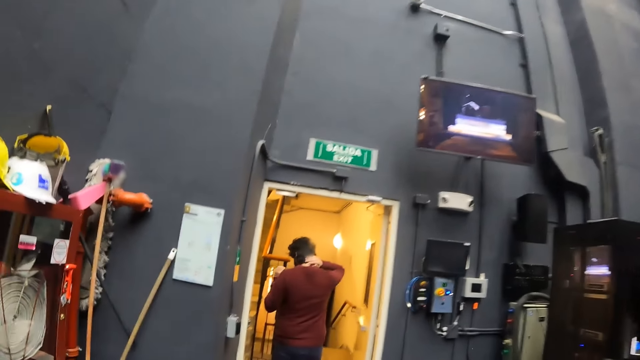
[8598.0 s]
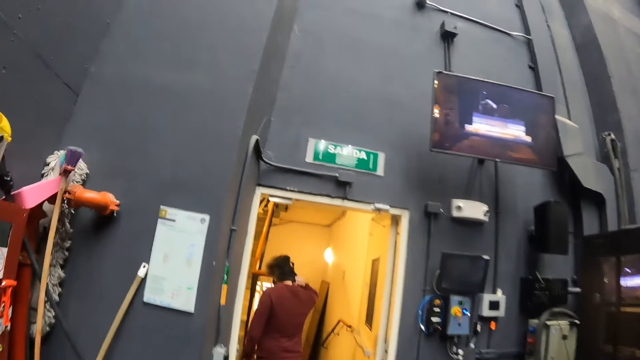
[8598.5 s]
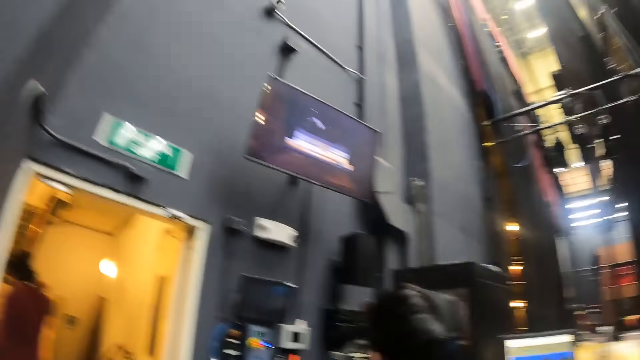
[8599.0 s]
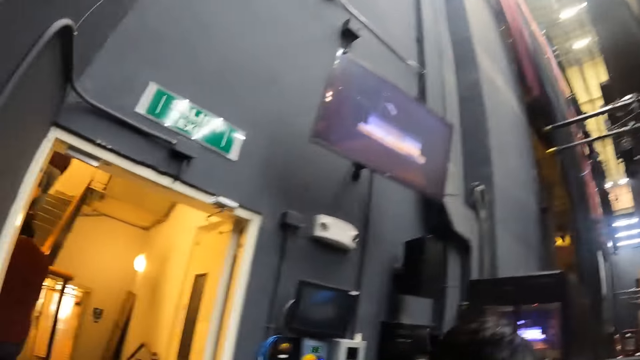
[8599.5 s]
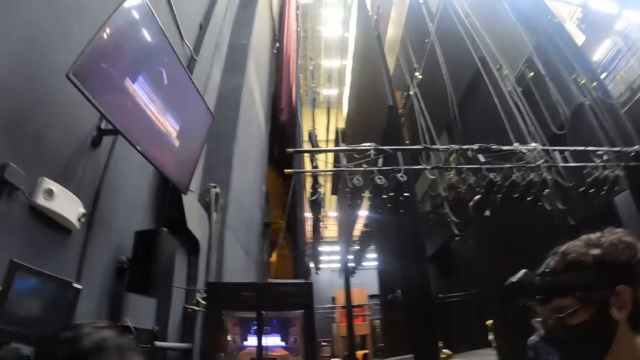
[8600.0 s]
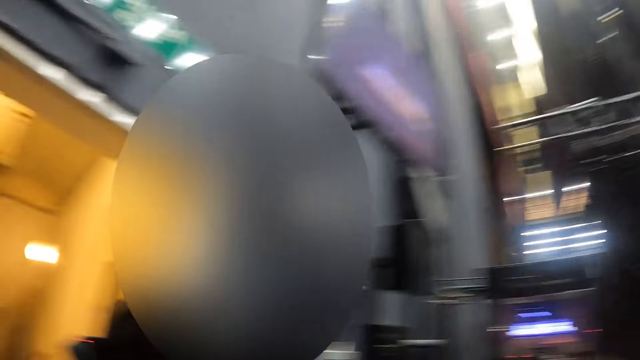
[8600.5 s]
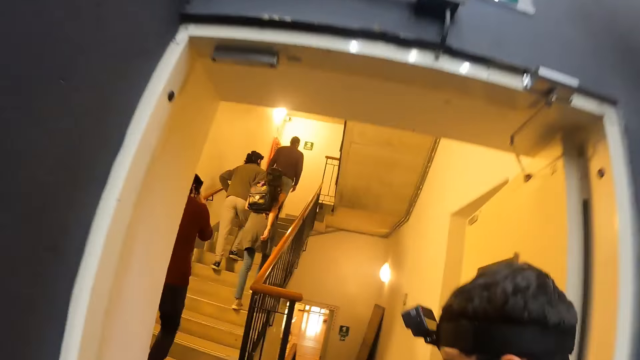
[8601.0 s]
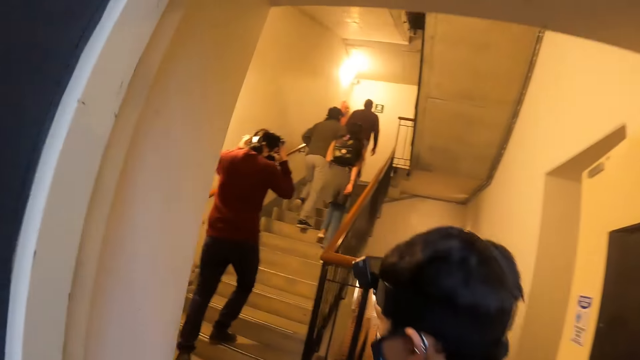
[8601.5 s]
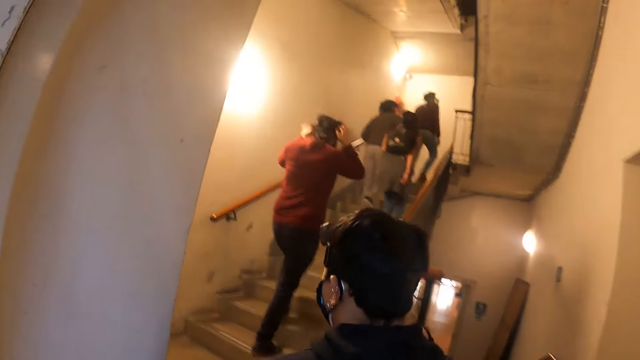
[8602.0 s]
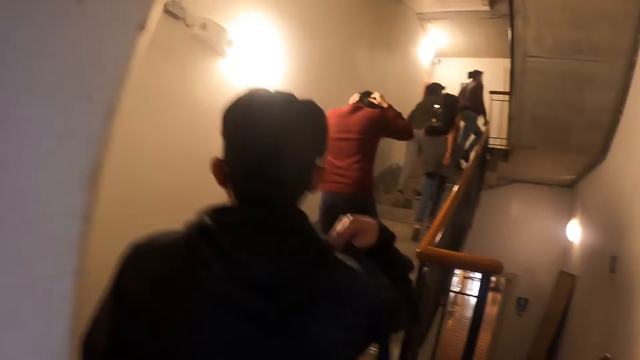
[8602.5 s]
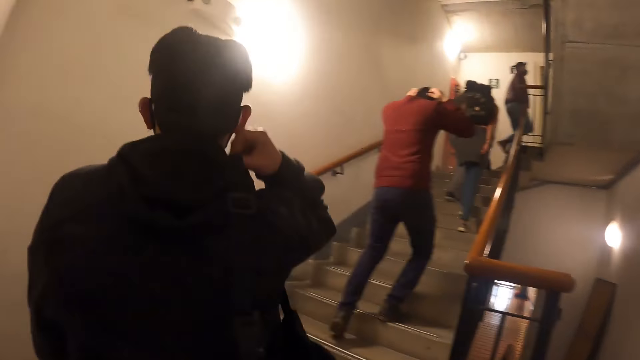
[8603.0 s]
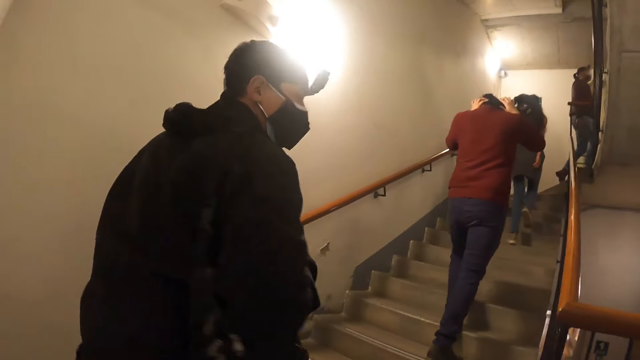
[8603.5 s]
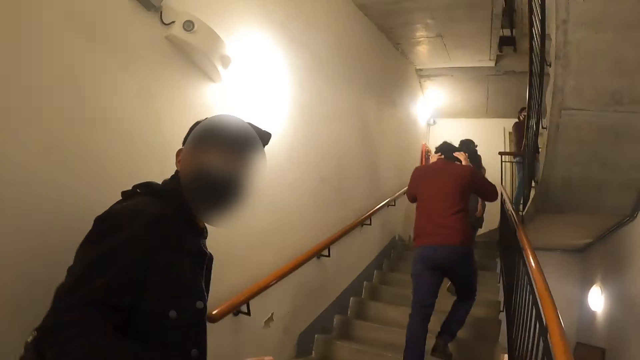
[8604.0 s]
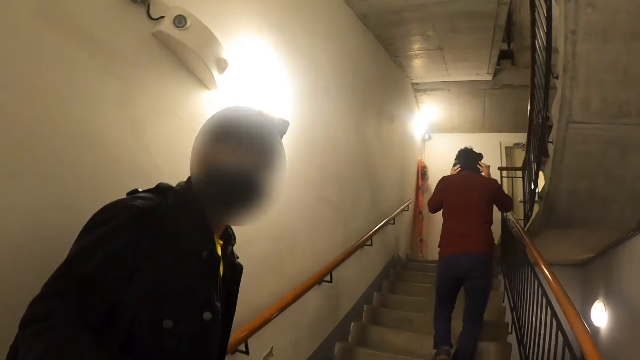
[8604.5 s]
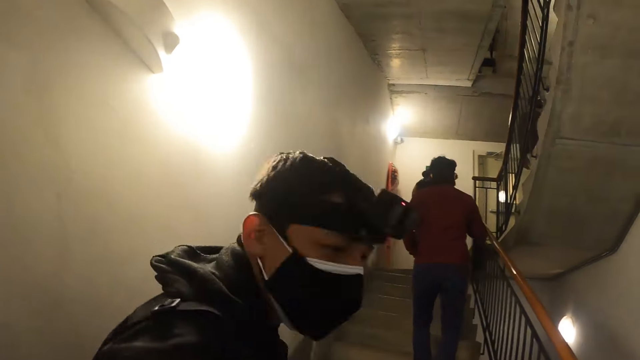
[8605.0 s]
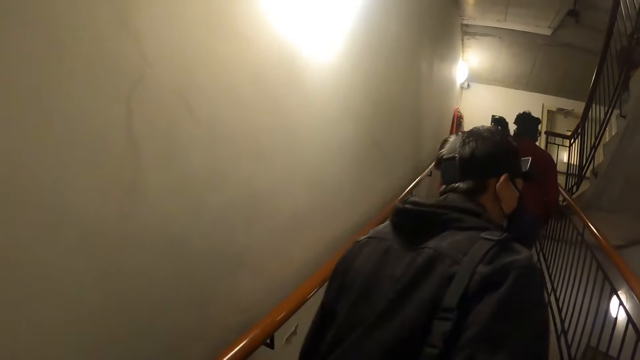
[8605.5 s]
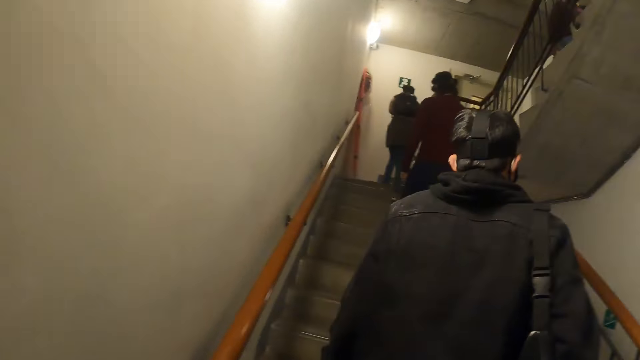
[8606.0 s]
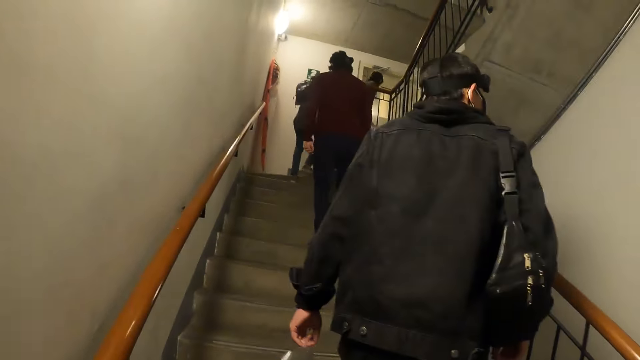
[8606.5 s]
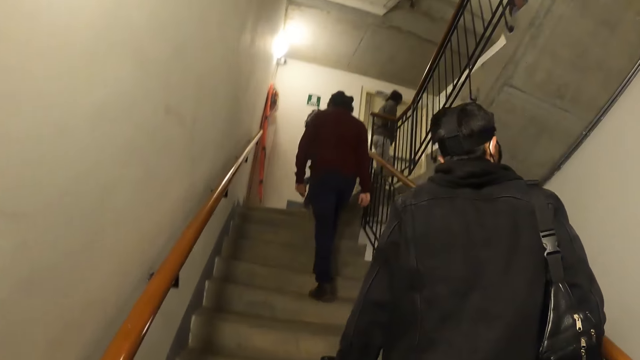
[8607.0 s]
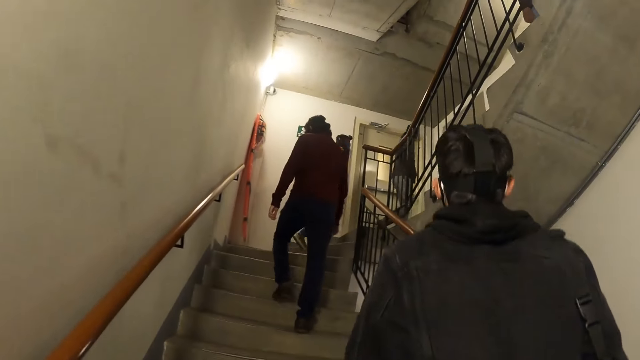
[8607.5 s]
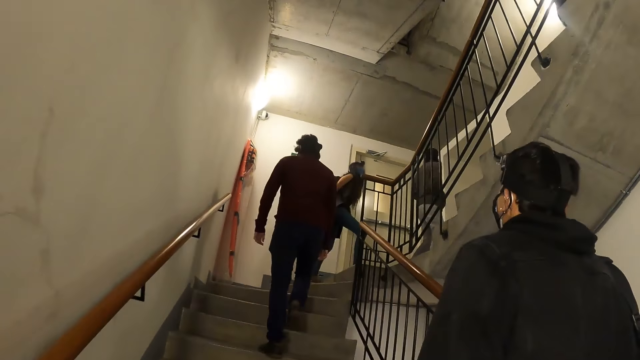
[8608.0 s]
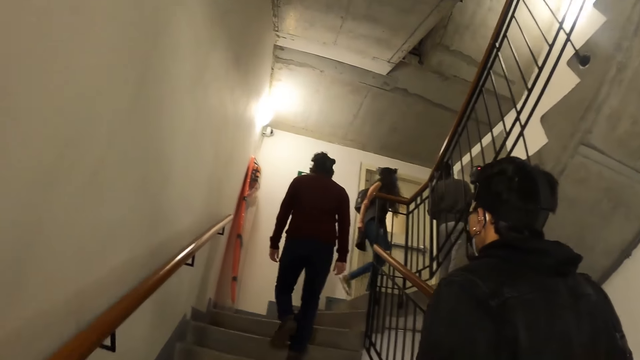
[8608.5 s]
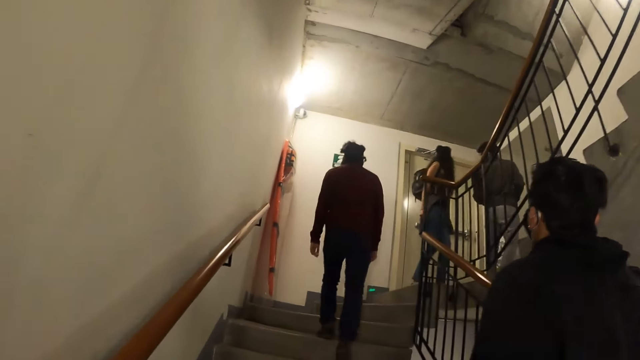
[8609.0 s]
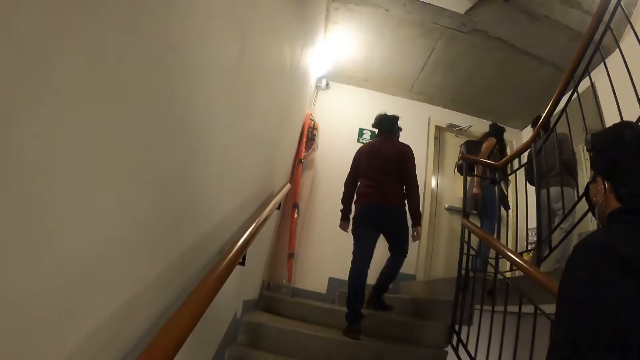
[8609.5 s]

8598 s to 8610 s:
The camera wearer walks around. They look around. They walk around. A man adjusts a camera. Another man adjusts a bag. The camera wearer goes upstairs. Another man talks to the camera wearer. The camera wearer goes upstairs.

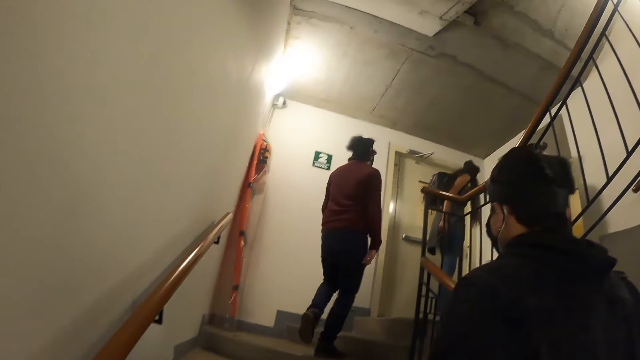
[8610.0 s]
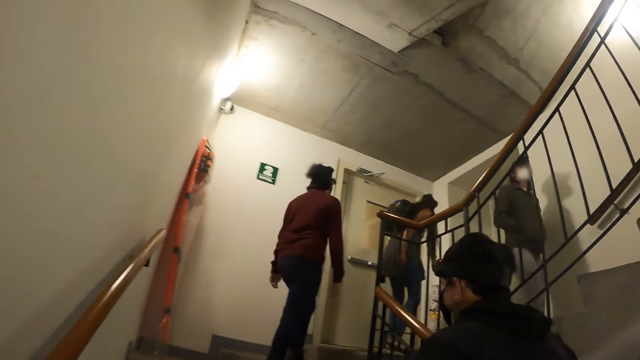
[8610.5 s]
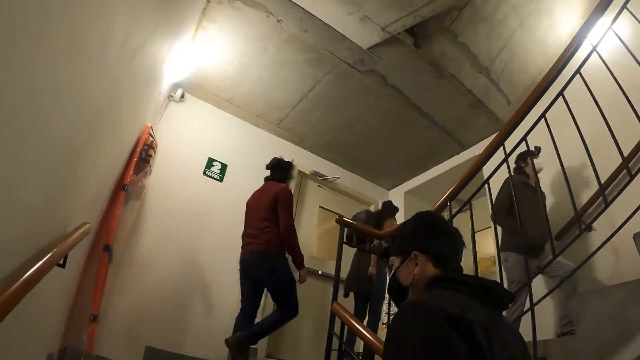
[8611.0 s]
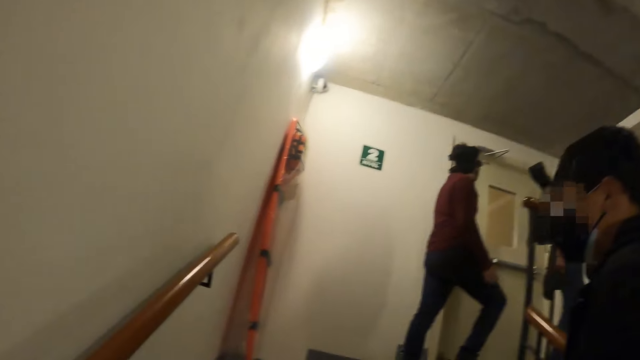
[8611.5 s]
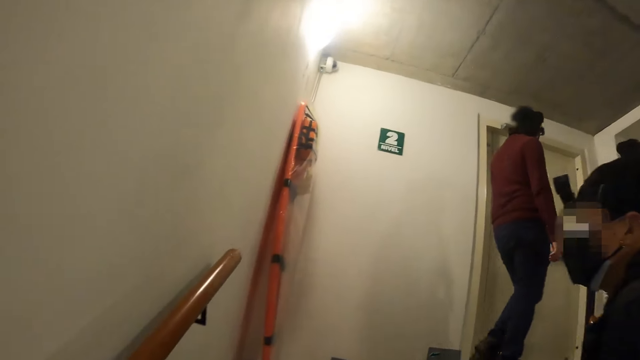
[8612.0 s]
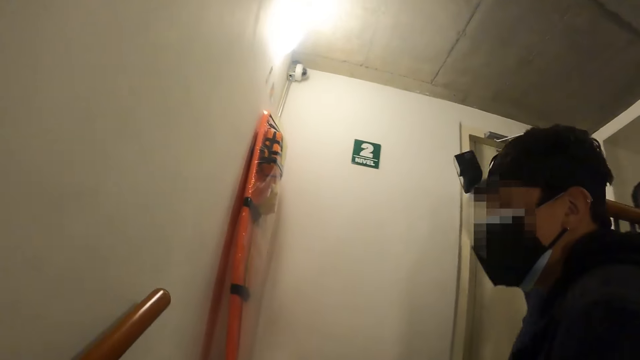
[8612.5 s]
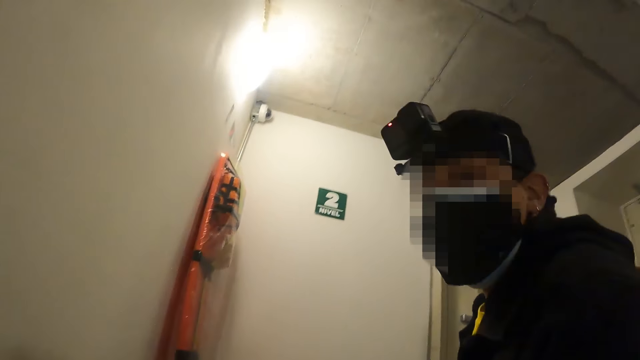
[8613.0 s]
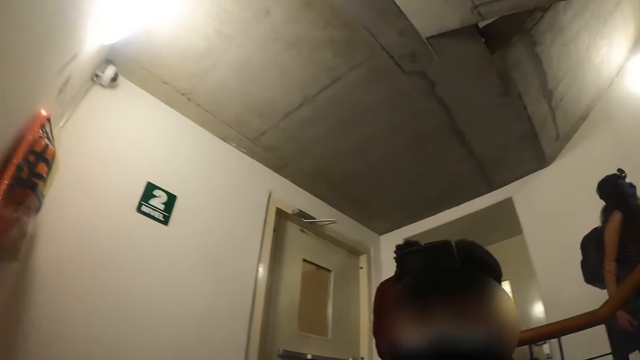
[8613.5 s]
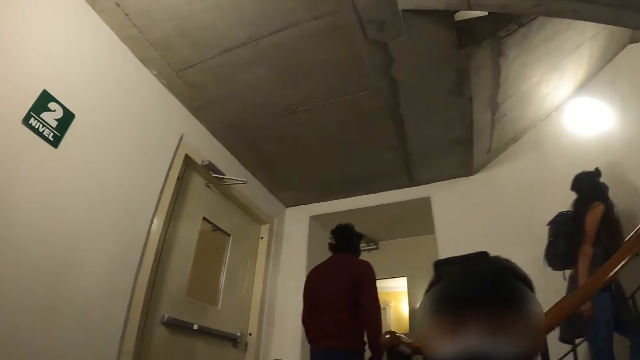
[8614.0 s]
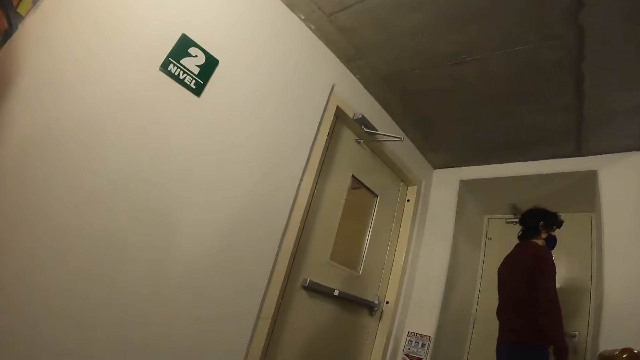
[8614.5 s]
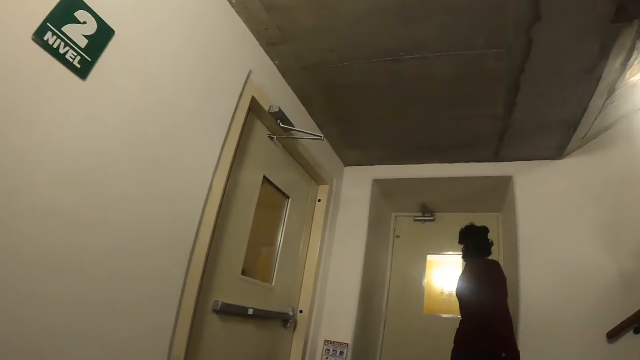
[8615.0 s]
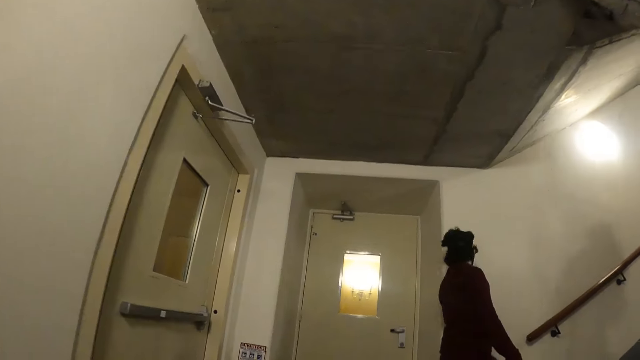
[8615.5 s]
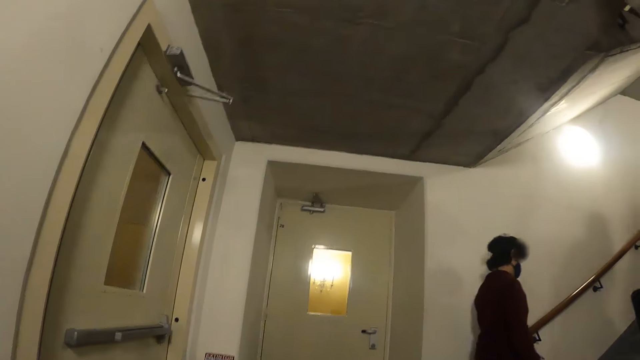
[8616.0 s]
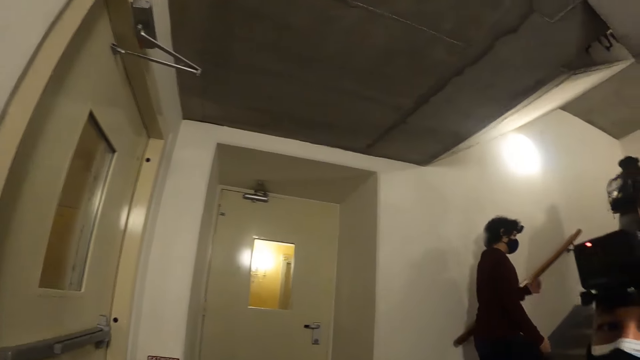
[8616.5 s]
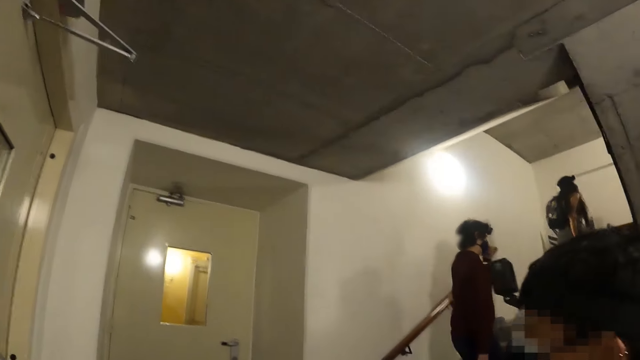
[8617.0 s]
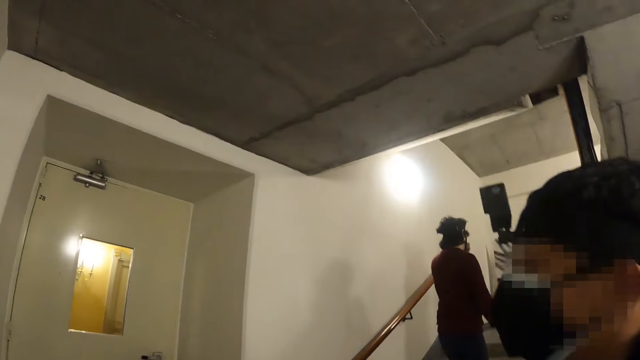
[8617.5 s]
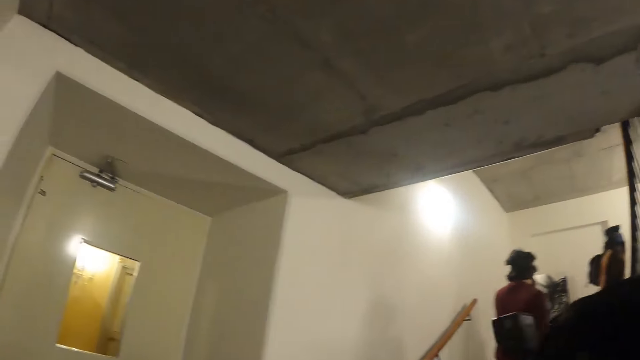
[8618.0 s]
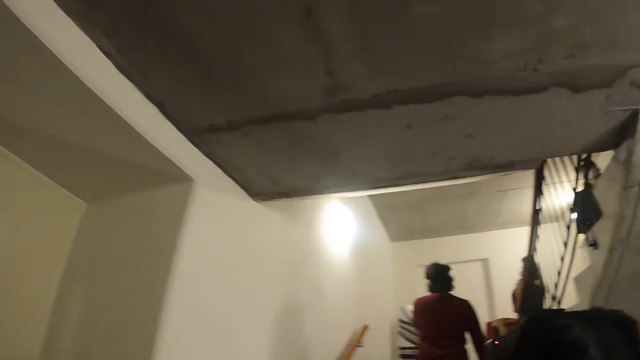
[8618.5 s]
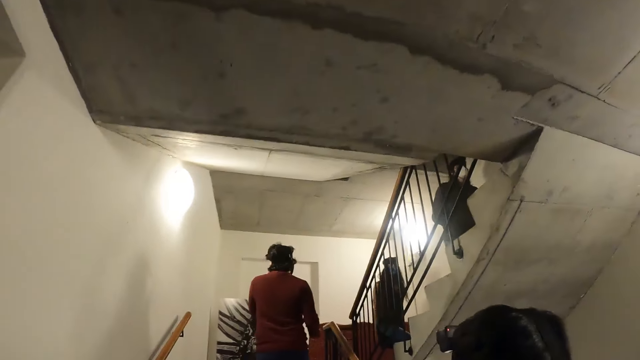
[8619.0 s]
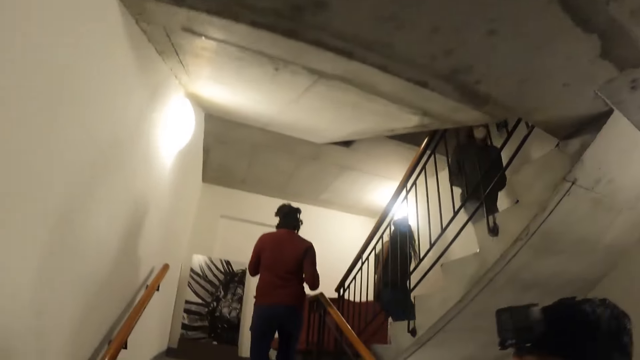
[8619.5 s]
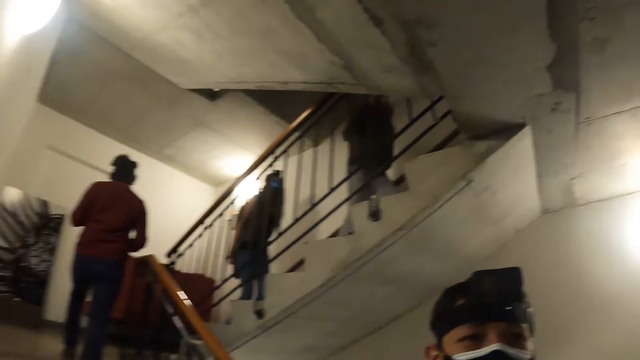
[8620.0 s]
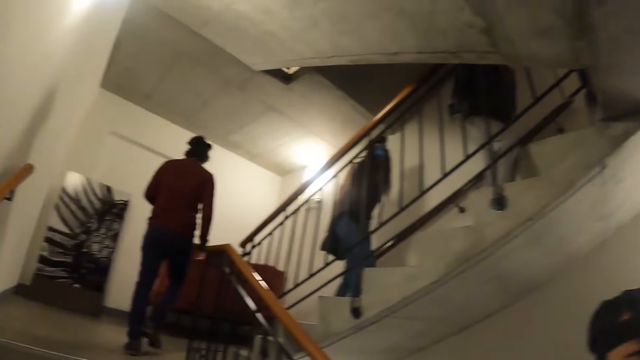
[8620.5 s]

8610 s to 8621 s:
A man talks to the camera wearer. The camera wearer goes upstairs. The man walks next to the camera wearer.
